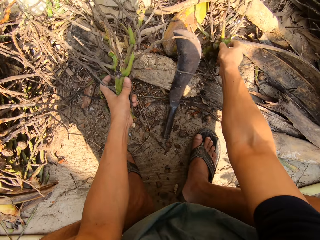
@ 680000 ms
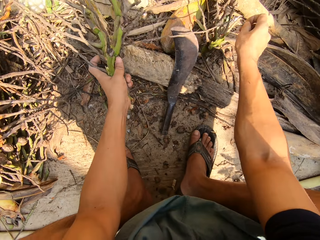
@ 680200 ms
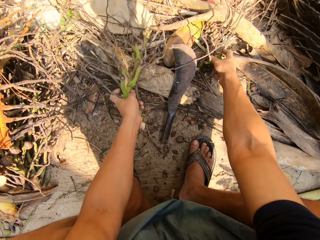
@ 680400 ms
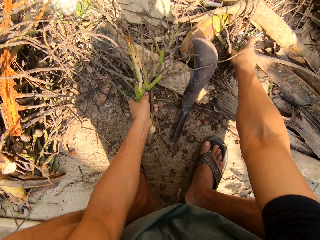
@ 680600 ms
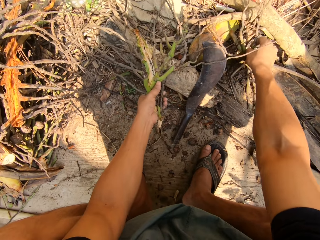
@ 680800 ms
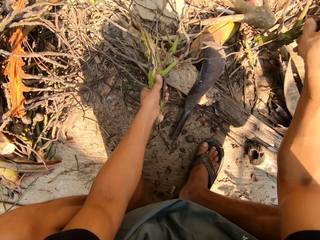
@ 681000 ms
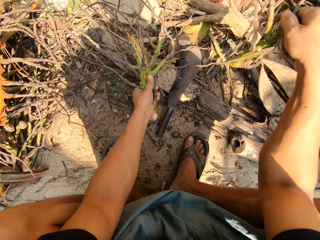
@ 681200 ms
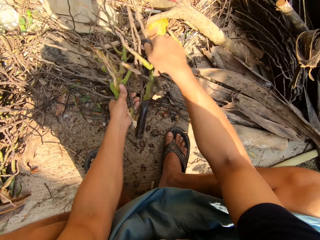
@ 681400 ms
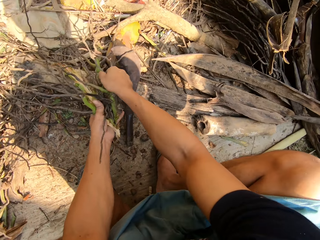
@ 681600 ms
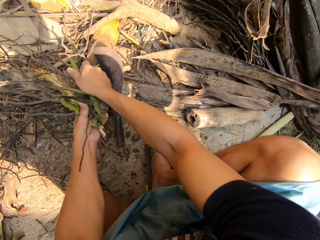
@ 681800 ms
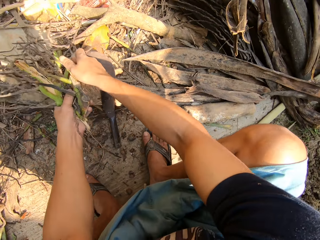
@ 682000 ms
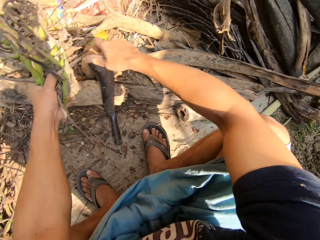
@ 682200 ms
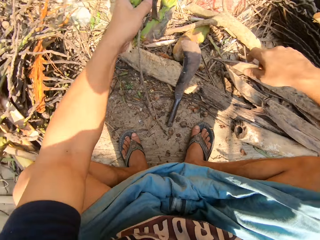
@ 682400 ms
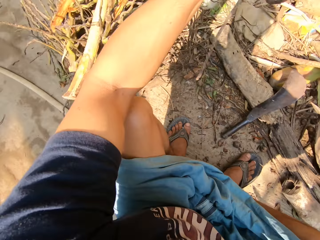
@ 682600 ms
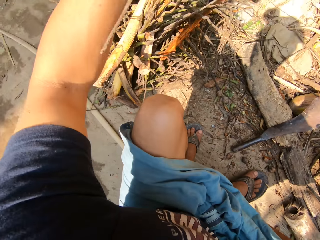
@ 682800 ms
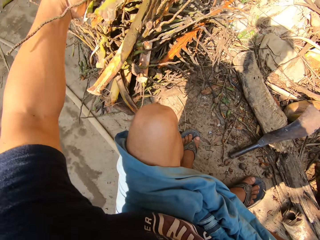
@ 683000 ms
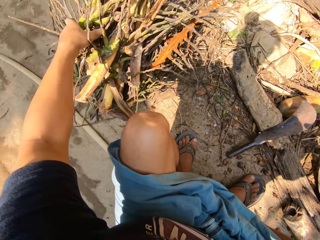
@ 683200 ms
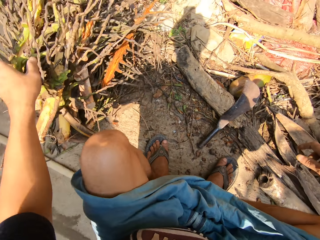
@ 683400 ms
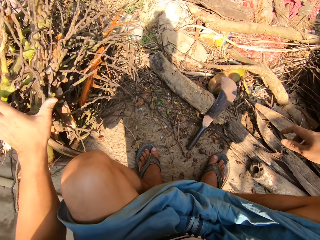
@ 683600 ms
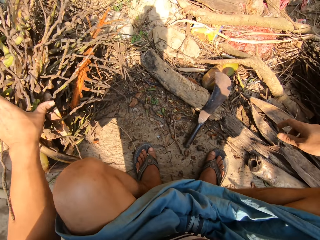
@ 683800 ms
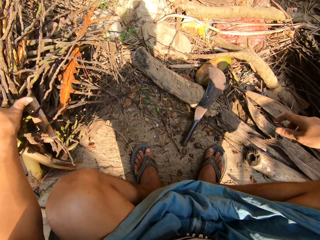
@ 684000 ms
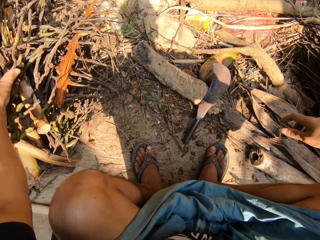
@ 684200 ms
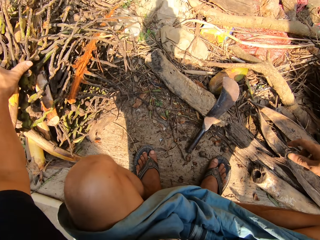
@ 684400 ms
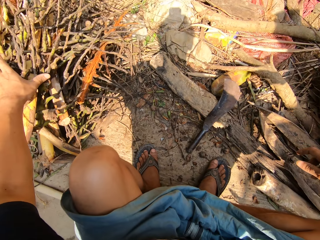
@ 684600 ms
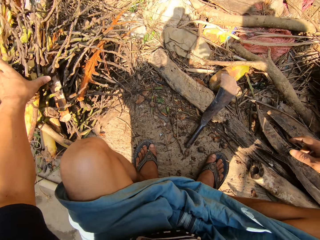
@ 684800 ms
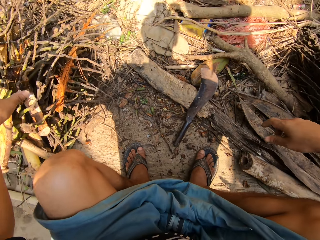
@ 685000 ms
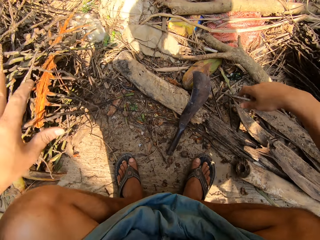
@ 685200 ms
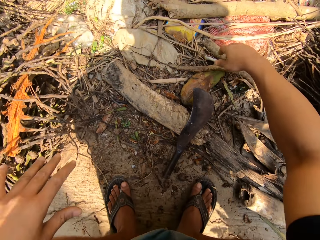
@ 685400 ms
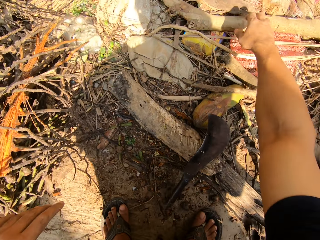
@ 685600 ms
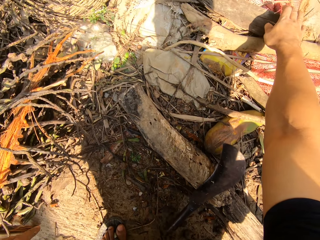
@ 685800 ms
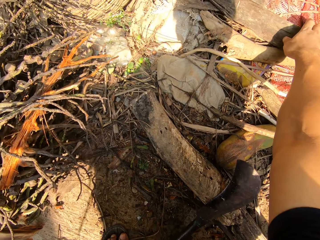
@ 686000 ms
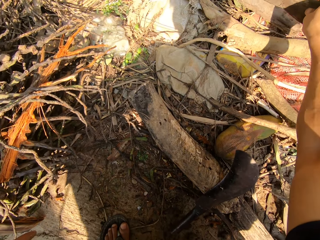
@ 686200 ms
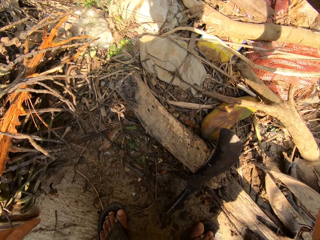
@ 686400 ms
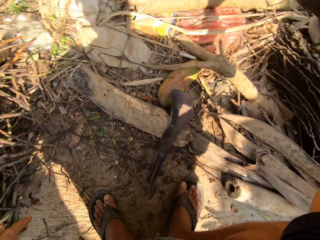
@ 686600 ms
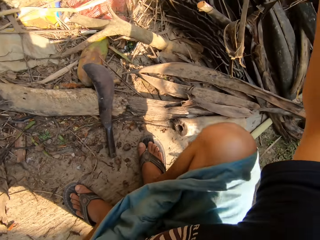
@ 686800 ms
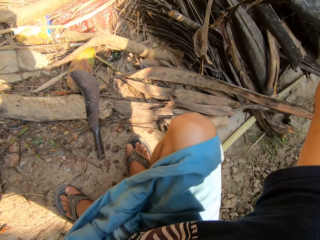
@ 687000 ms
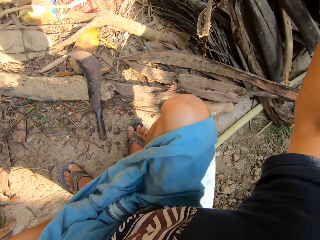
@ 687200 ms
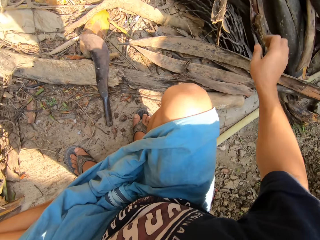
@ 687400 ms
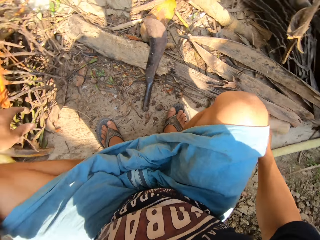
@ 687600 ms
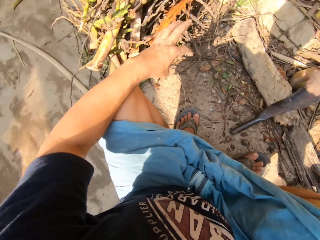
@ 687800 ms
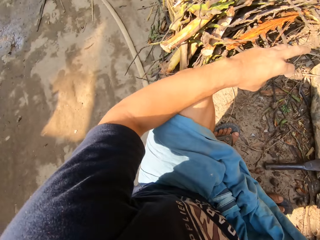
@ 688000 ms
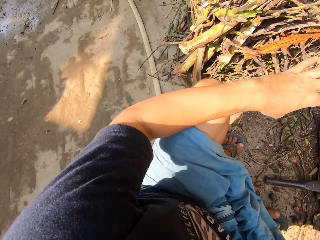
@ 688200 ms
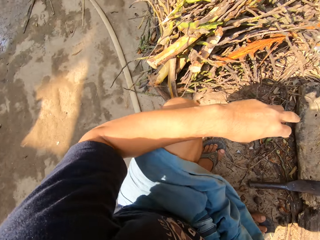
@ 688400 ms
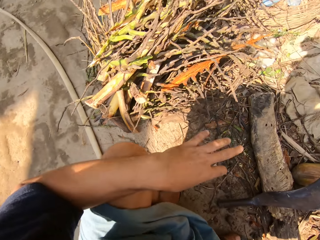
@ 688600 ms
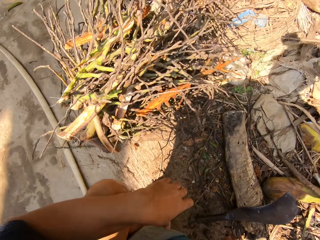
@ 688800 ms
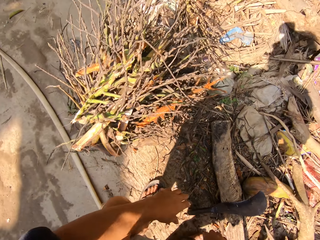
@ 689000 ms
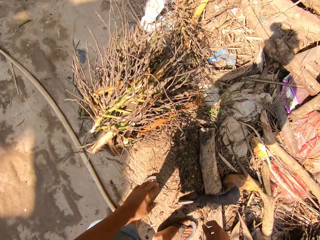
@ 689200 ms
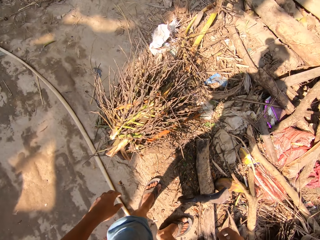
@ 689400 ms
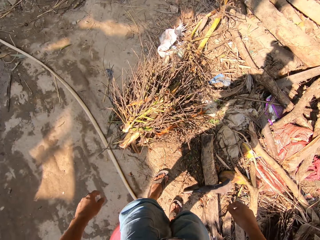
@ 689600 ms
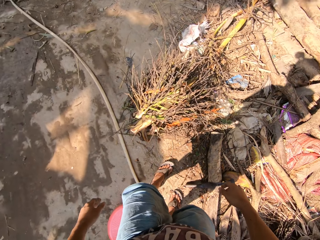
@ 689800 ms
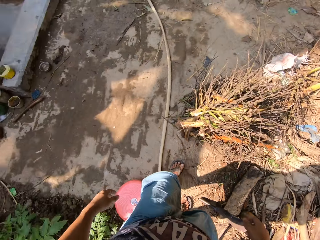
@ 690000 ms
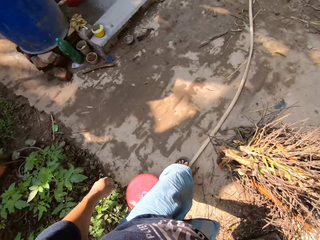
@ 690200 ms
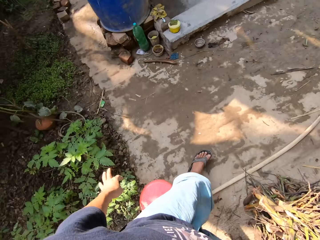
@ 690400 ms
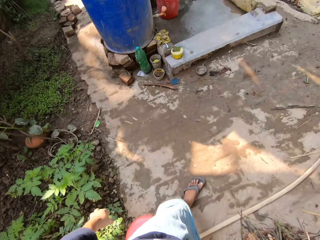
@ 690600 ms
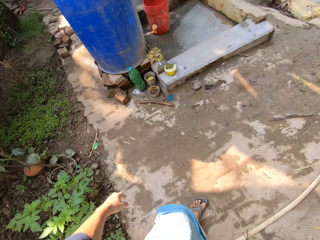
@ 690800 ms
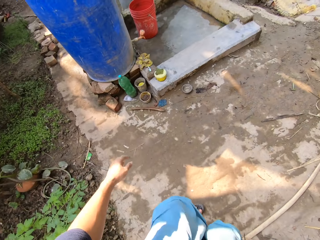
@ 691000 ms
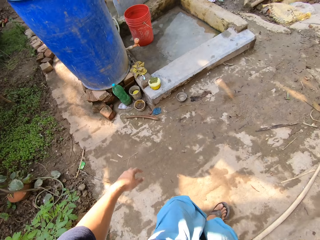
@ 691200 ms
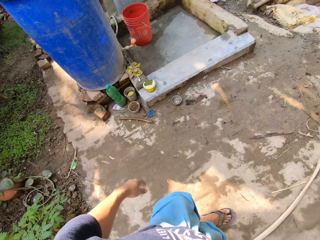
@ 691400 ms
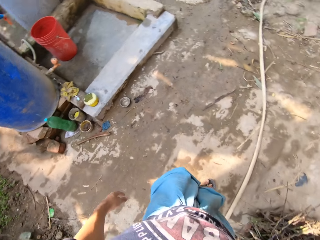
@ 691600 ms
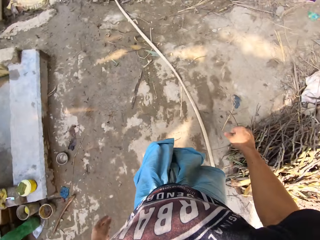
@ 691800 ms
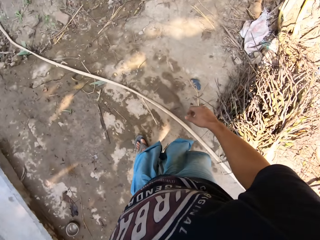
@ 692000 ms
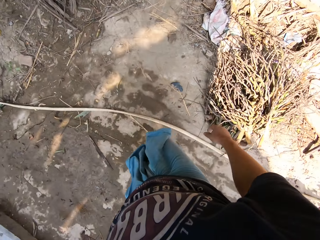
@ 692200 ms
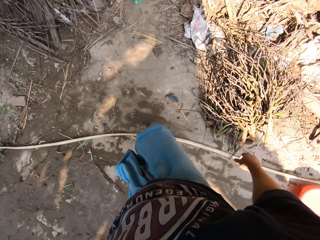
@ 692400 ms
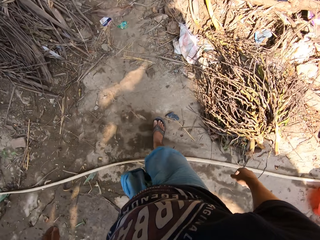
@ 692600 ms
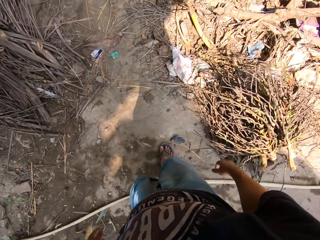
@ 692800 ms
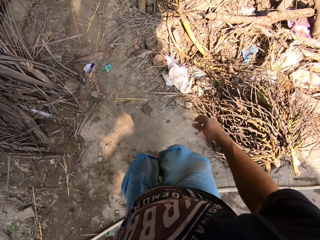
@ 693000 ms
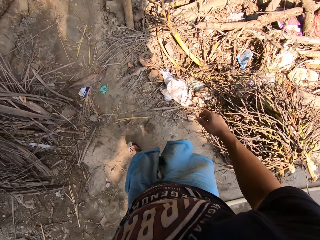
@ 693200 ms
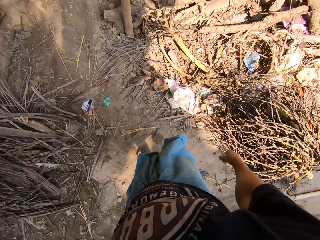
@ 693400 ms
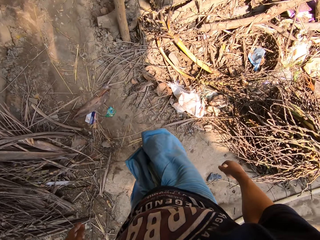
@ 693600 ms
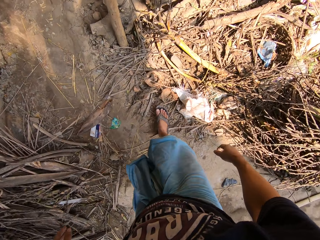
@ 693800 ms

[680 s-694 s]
The camera wearer picks up the piece of plant. He gathers the dried plants with both hands. He places the dried plant on a pile of dried plants with his left hand. He picks up a dried plant or leaf sheath with his right hand. He puts the leaf sheath aside. He looks around, stands up and moves around.

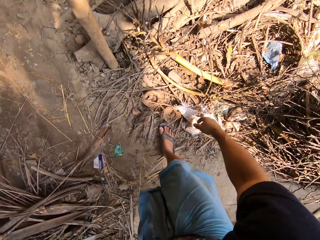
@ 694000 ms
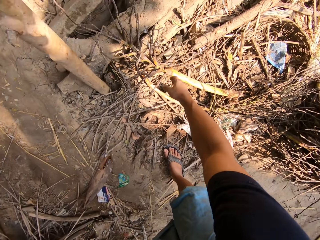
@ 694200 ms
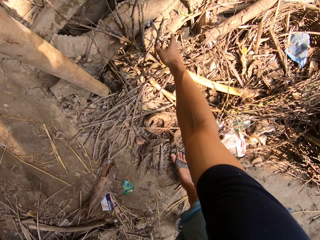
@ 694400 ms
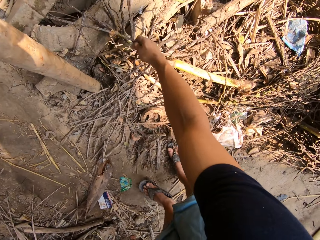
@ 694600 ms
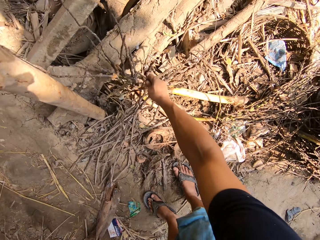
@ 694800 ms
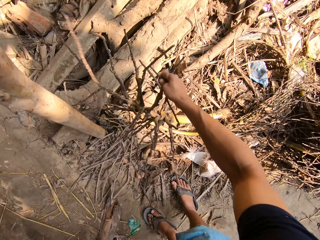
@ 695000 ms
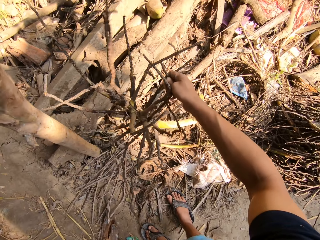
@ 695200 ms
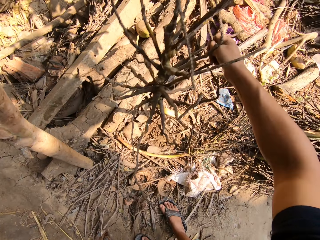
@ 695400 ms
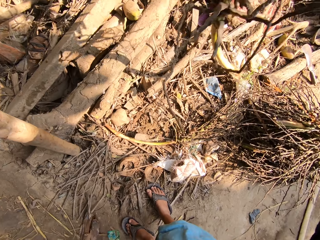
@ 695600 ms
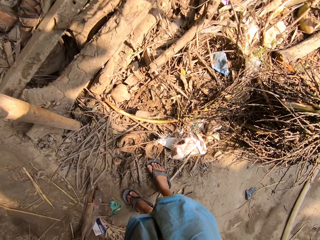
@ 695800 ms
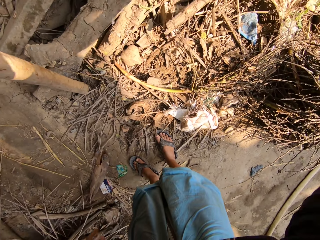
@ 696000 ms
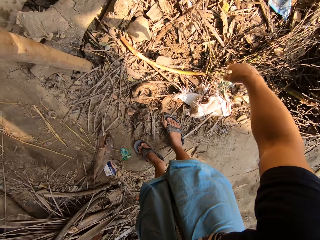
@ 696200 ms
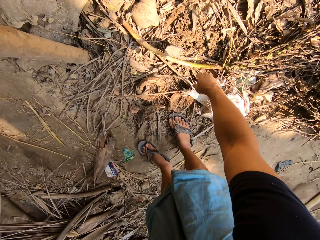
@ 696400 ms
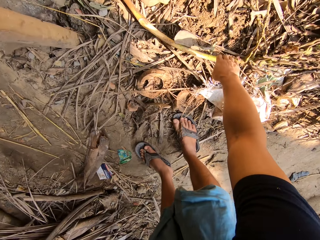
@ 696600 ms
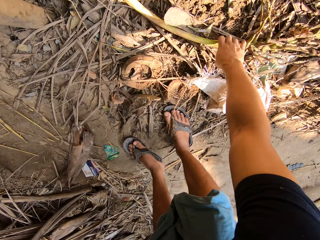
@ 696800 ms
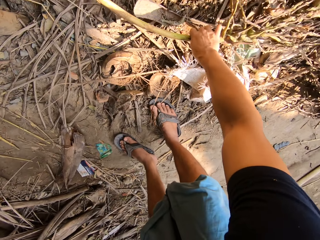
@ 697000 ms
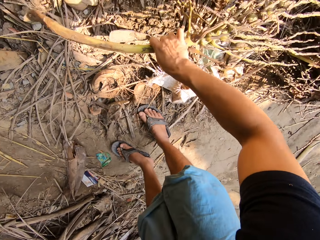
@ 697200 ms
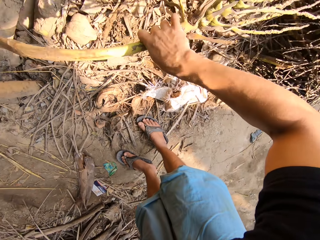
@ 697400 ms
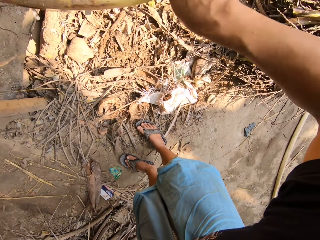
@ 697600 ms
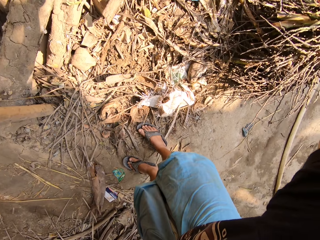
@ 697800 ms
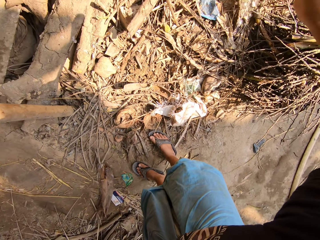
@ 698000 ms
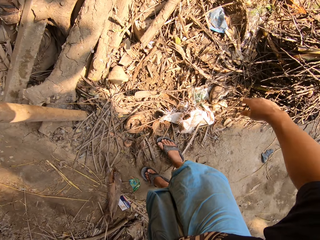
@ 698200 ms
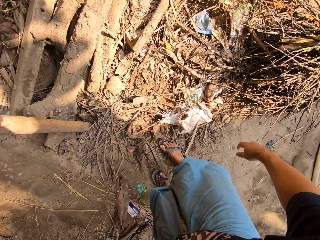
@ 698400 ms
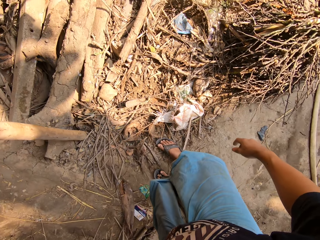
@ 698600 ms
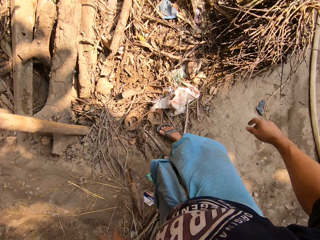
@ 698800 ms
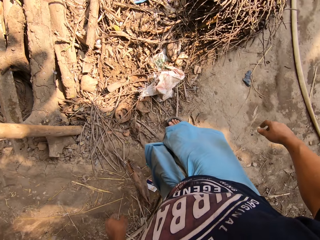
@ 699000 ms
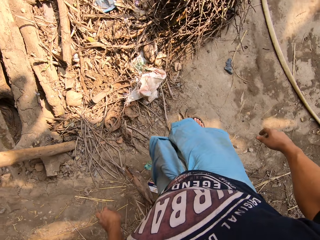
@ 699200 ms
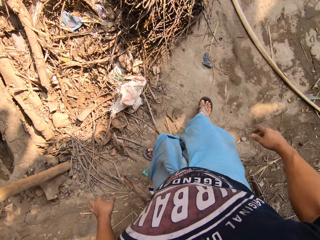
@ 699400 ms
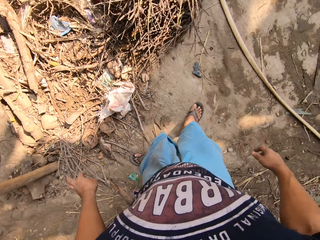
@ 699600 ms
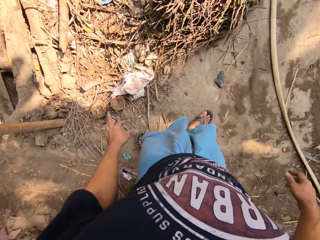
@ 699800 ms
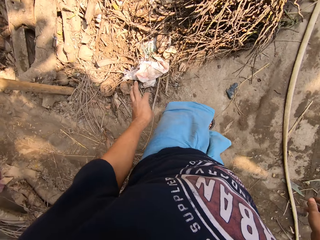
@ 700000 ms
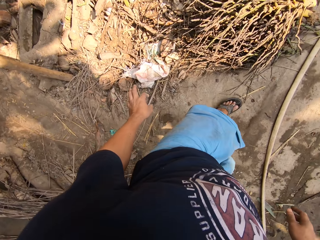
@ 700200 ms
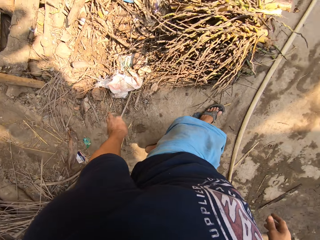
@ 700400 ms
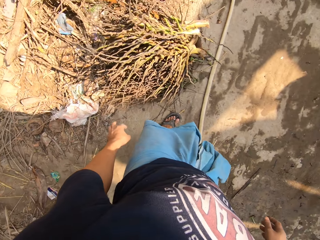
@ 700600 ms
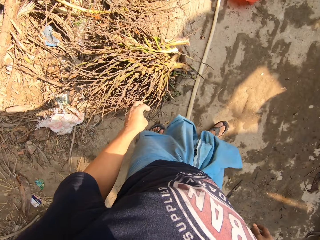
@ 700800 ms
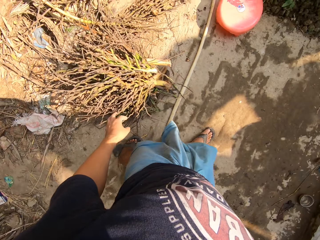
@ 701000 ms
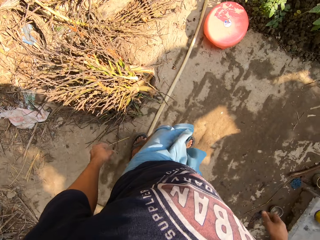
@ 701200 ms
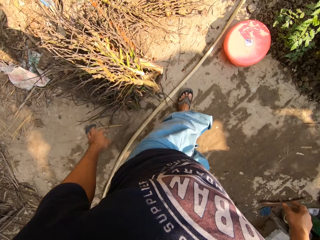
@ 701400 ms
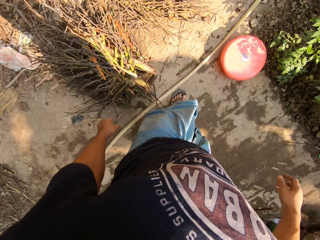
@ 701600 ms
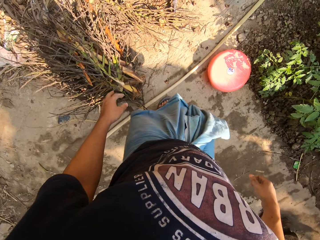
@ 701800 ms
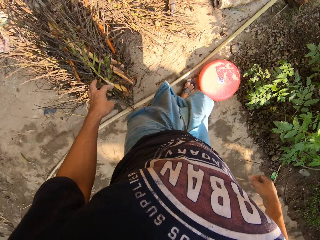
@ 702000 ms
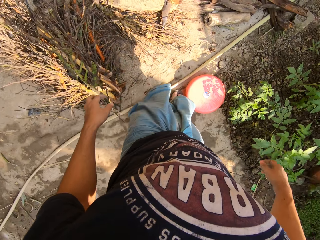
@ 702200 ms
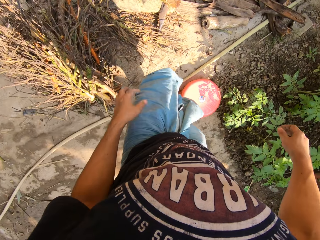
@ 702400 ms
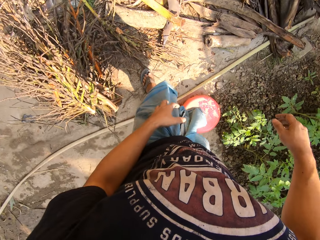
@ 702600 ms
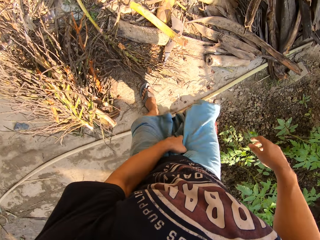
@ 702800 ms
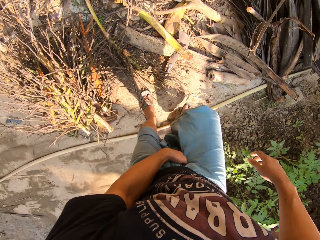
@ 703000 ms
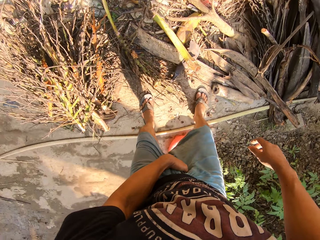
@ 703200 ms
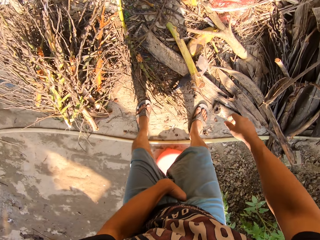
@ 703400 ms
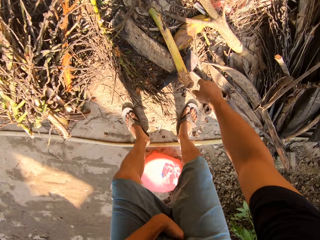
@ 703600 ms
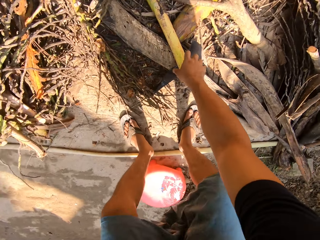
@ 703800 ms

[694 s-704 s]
The camera wearer picks up a dried plant with his right hand. He throws the dried plant forward with his right hand. He picks up a dried plant with his right hand. He throws the dried plant forward with his right hand. He moves back to his seat.
